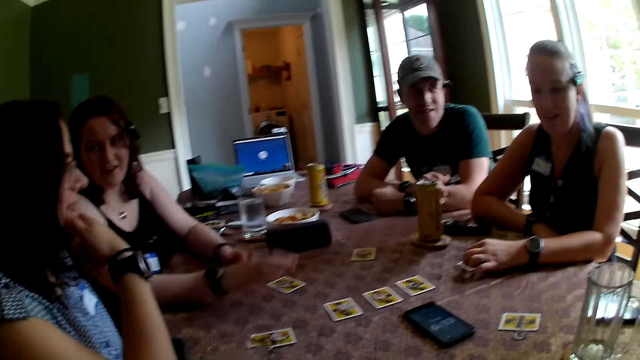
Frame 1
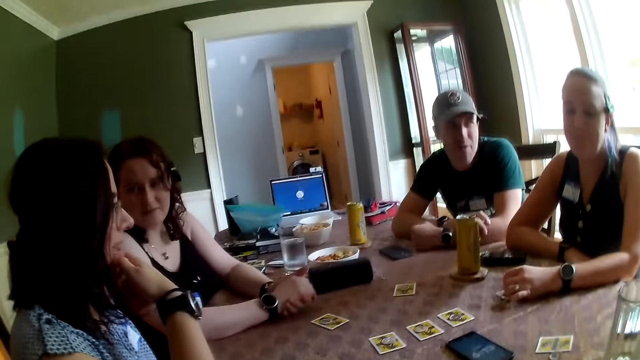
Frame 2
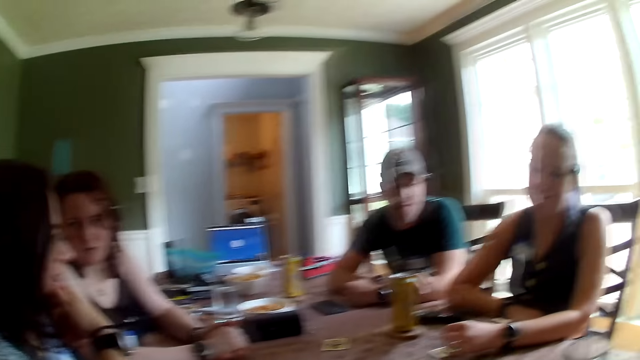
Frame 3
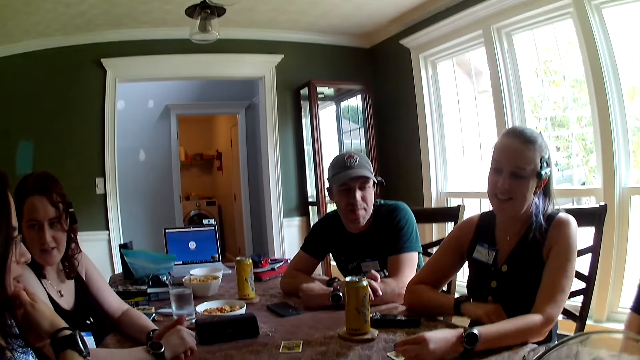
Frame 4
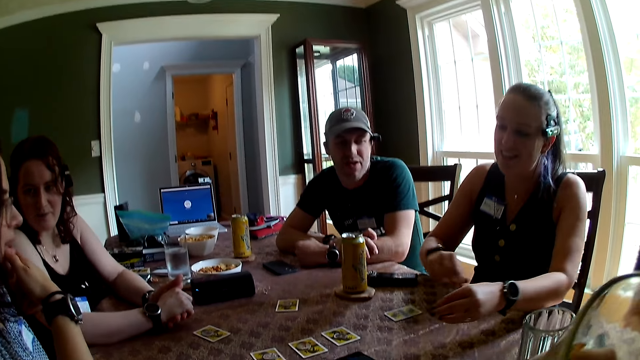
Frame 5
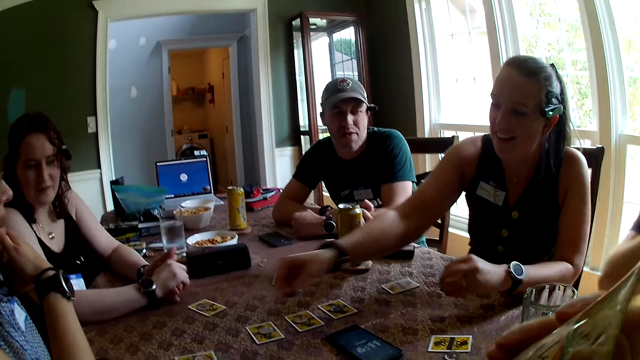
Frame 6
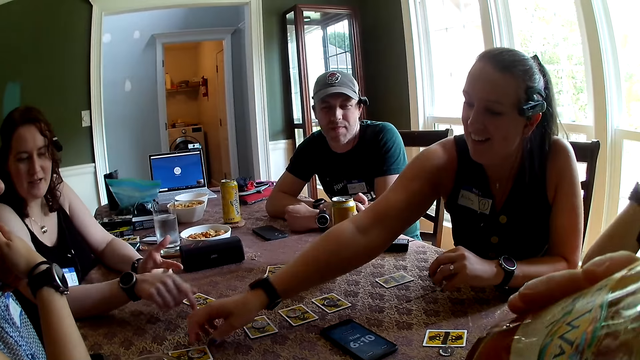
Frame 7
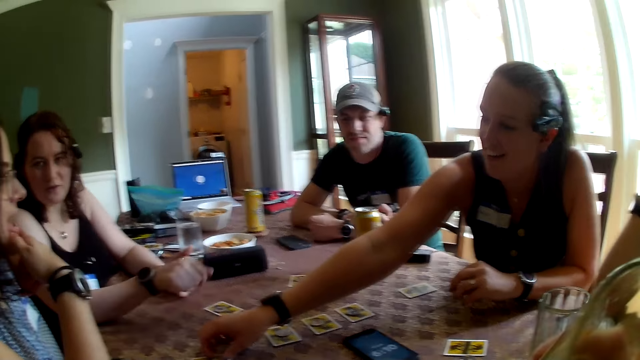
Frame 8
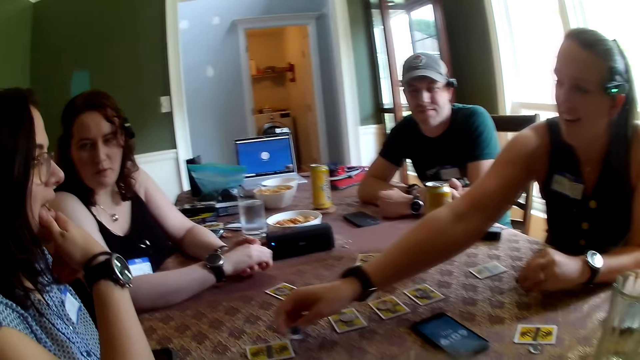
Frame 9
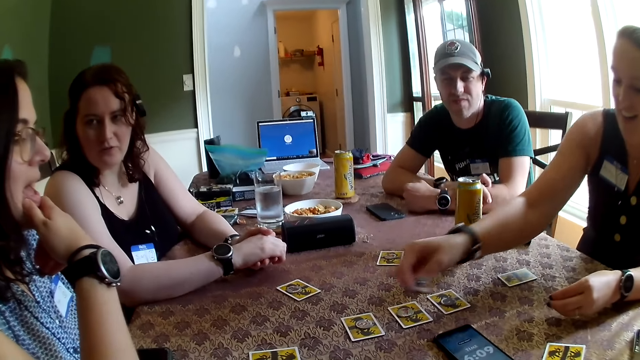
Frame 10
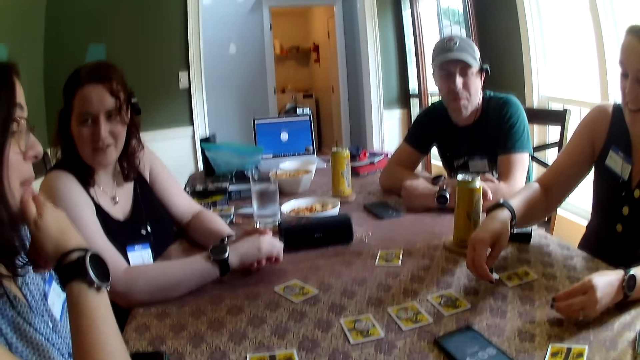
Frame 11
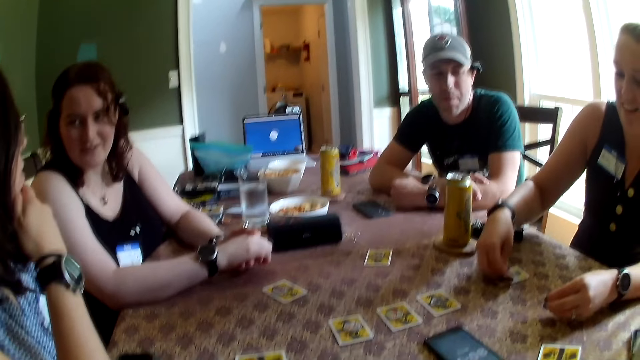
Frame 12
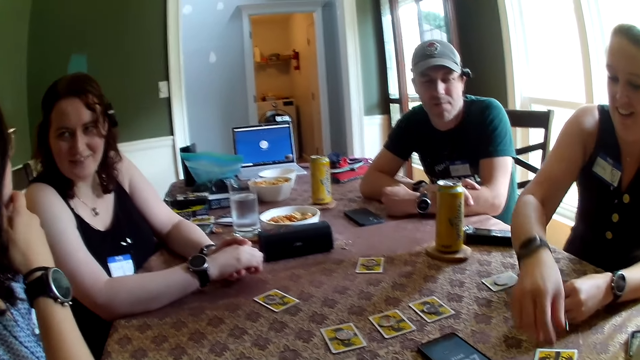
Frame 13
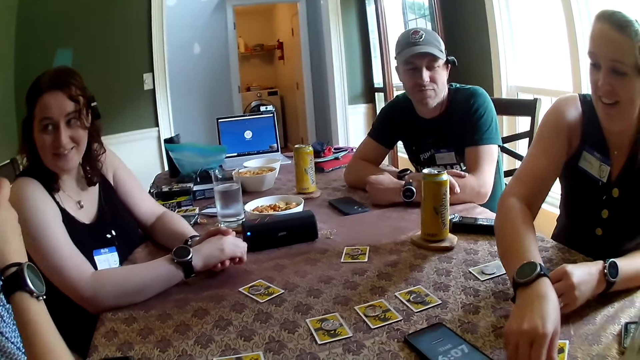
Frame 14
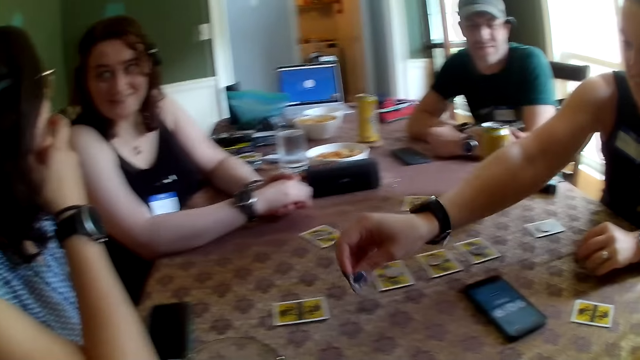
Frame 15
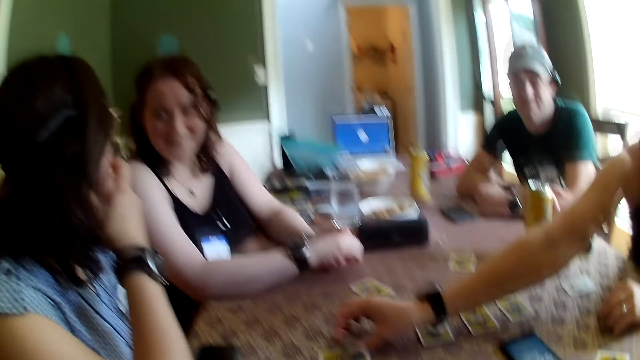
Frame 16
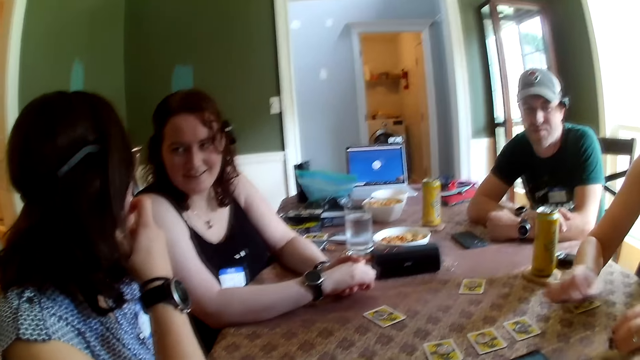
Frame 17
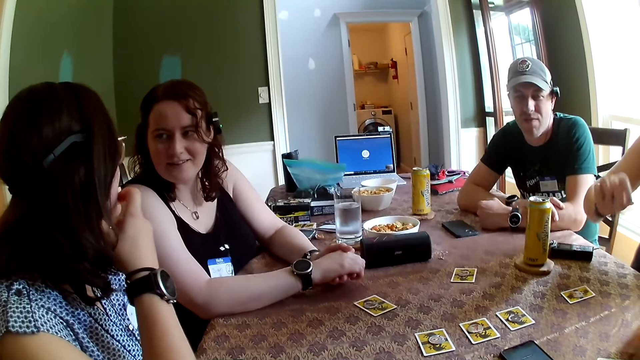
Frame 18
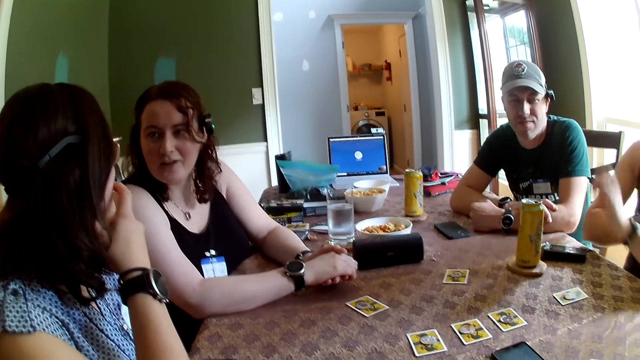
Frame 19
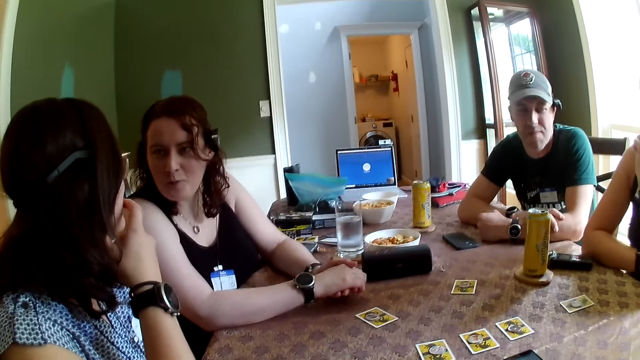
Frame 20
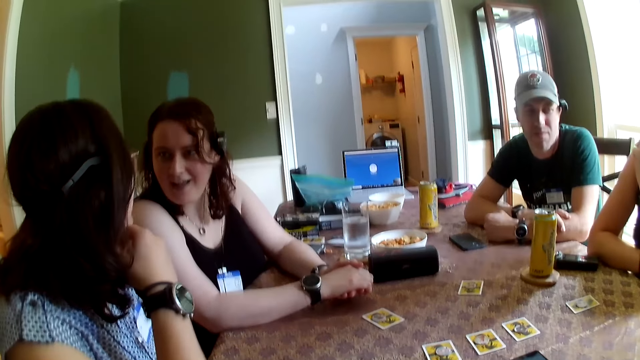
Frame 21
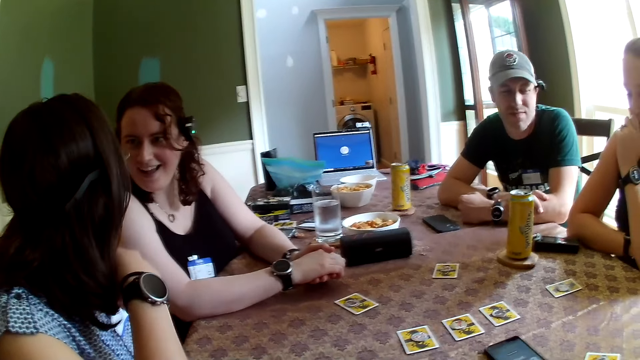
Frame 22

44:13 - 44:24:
The woman touches the card on the table with her right hand. The camera wearer converses with another woman. He drinks juice from a glass with his right hand. A third woman picks up the token from the card with her right hand. The second woman puts the card on the table. The first woman touches the table with her right hand. She converses with another woman. The third woman drops the token on the card with her right hand. The camera wearer looks at the cards on the table. The third woman picks up the token from the card with her right hand. The second woman puts the card on the table. The third woman drops the token on the card with her right hand. The camera wearer interacts with the group of people at the table. The third woman drops her right hand on the table. The camera wearer converses with a woman.

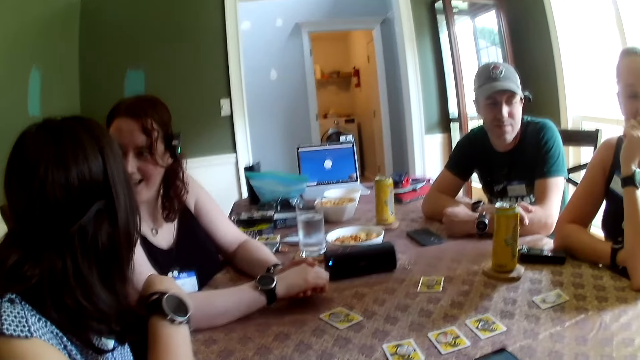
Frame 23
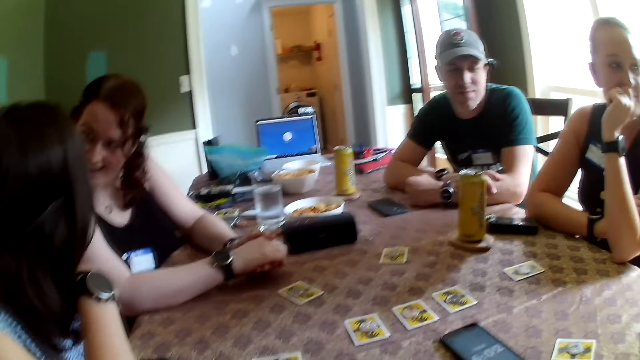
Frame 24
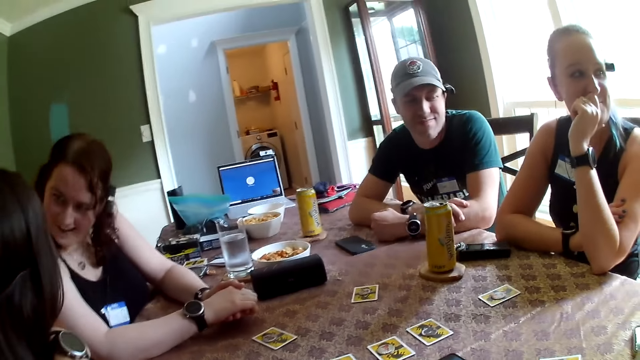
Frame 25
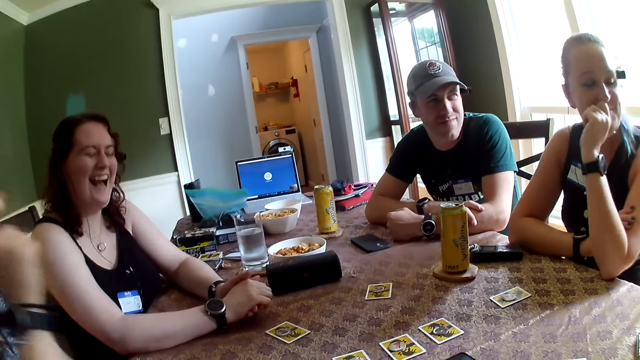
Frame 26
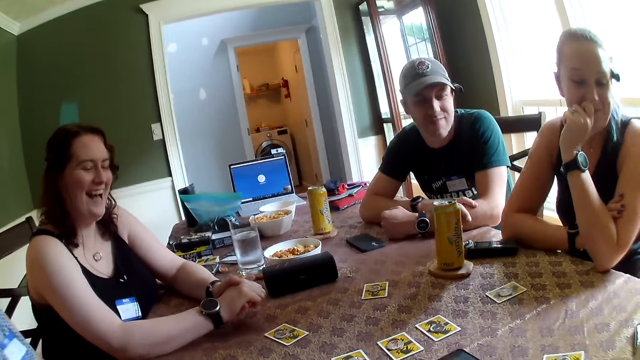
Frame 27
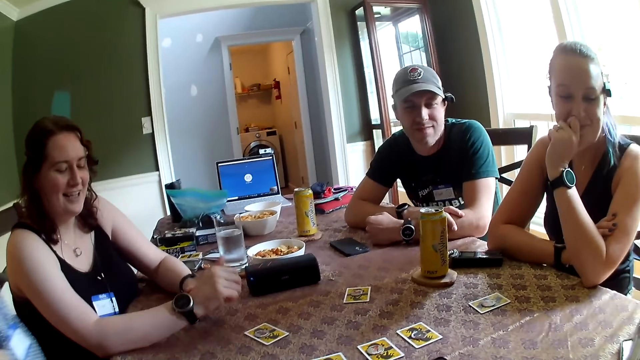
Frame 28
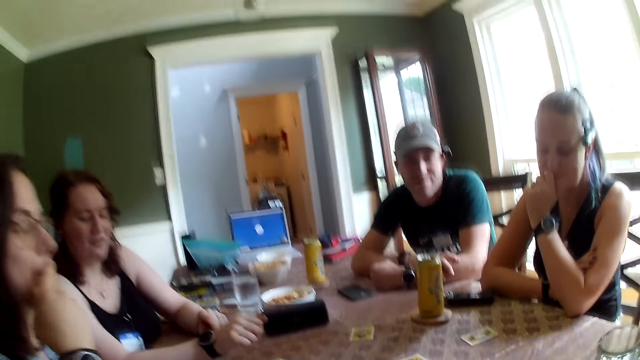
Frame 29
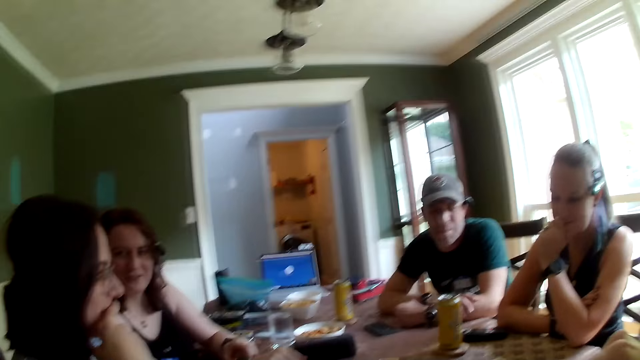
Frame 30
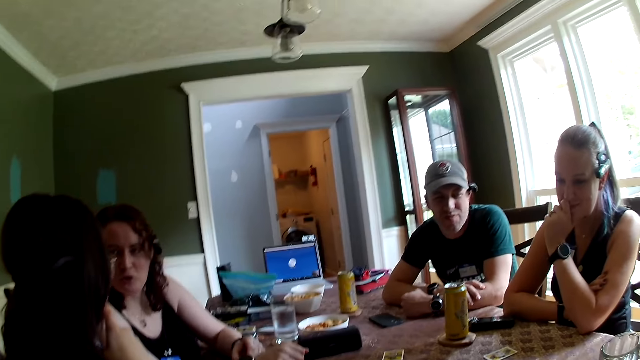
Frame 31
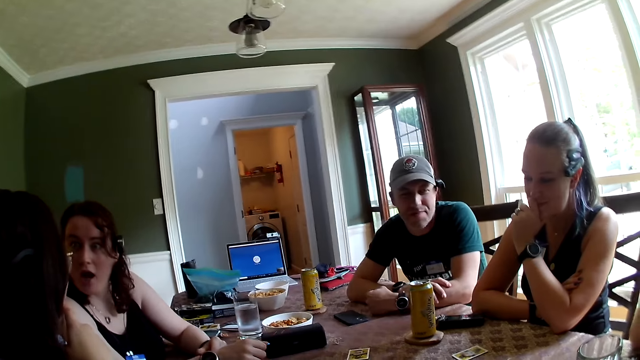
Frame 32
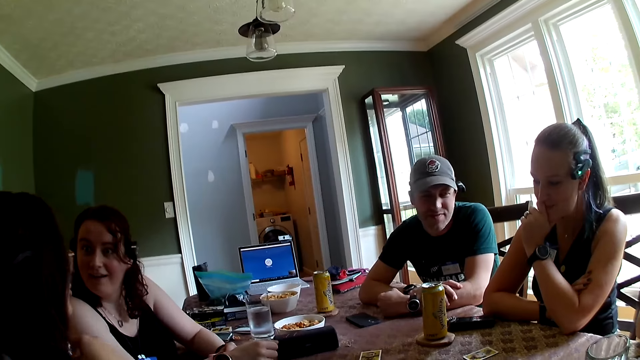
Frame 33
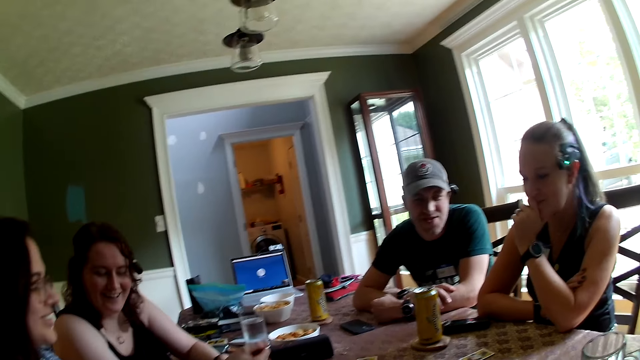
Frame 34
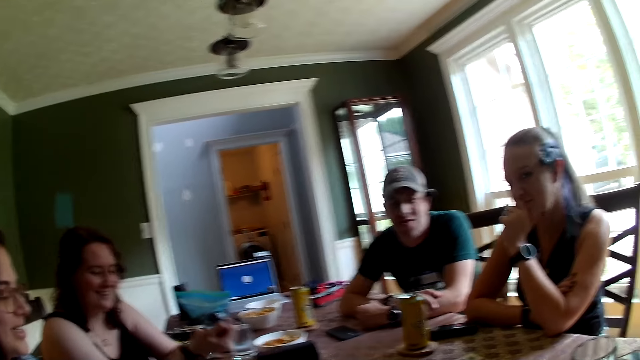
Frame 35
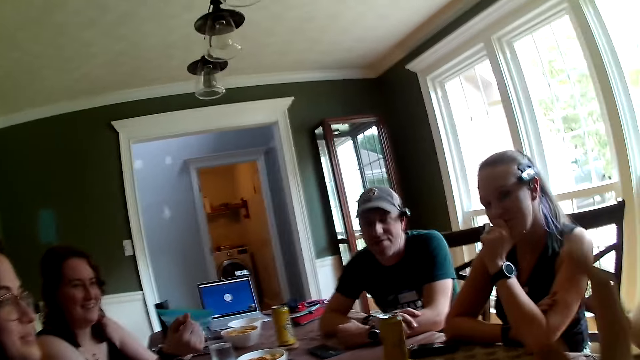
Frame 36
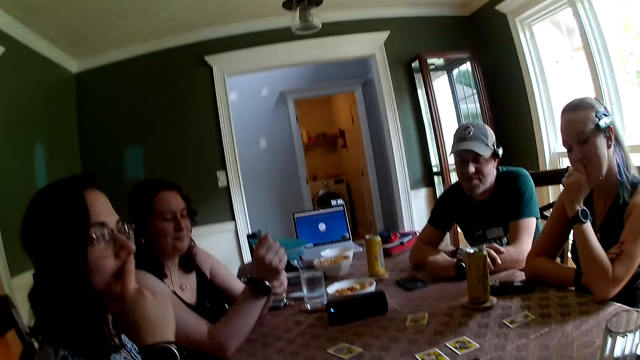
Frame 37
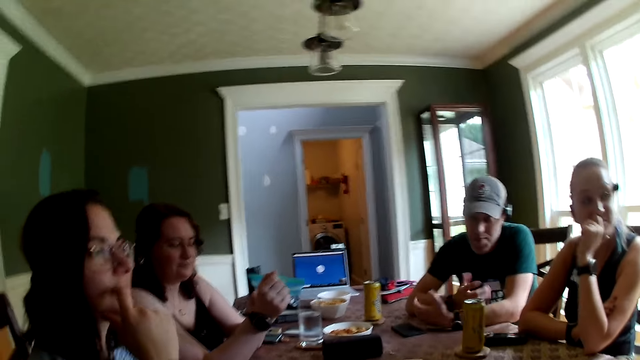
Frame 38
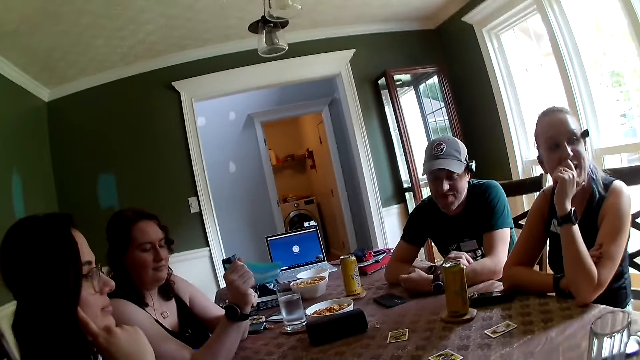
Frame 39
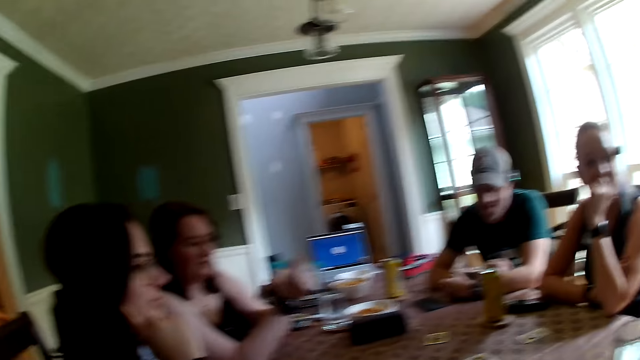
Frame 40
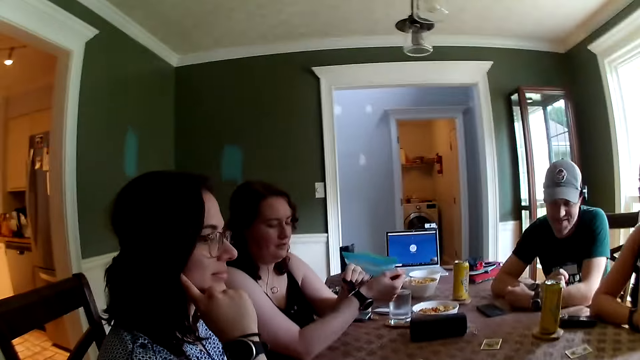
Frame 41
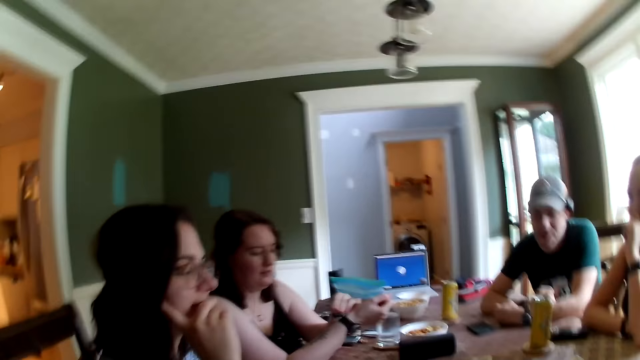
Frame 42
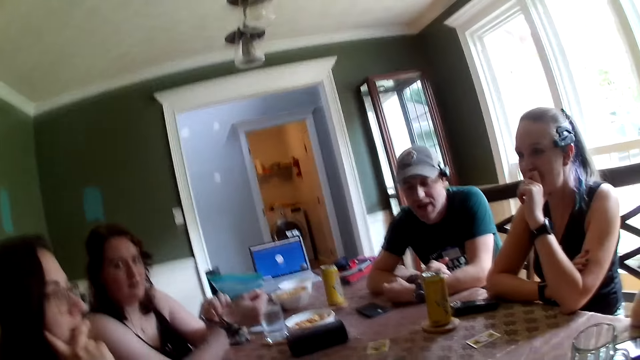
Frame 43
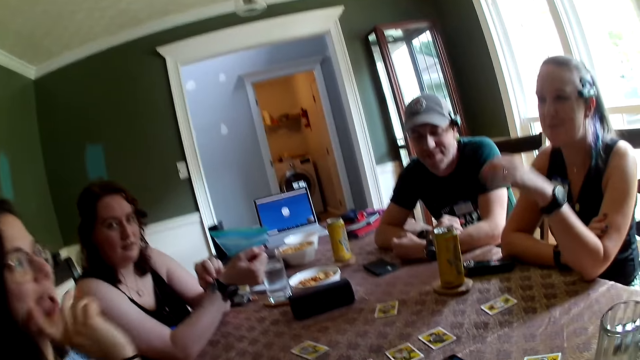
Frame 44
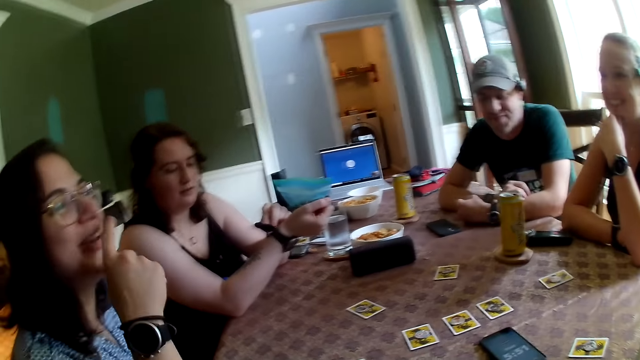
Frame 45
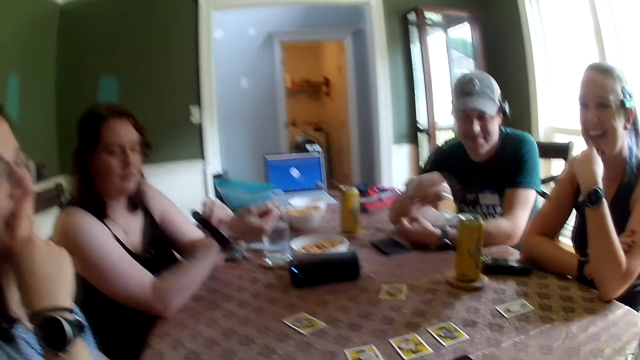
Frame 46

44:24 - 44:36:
The camera wearer looks at the woman and another woman. The woman adjusts her wristwatch with her left hand. She interacts with another woman at the table. The camera wearer looks around the house. They interact with the group of people at the table. A man converses with the camera wearer. The other woman touches her face with her right hand. The camera wearer looks around the house.
